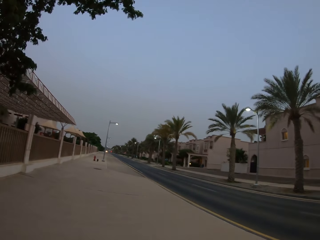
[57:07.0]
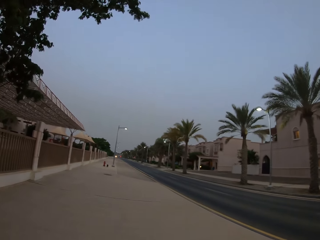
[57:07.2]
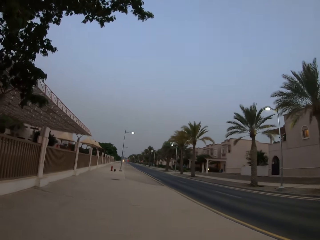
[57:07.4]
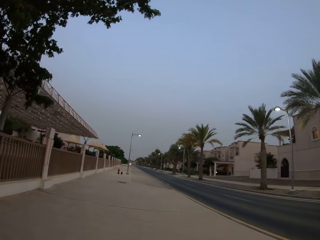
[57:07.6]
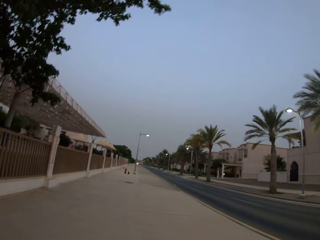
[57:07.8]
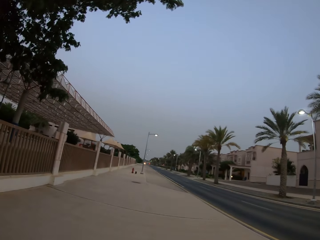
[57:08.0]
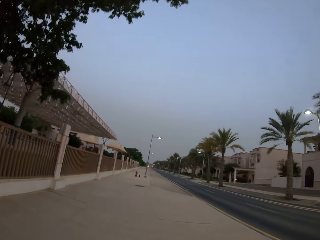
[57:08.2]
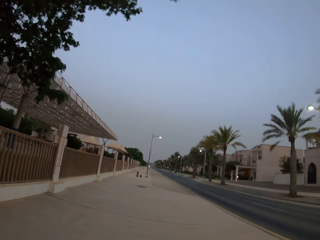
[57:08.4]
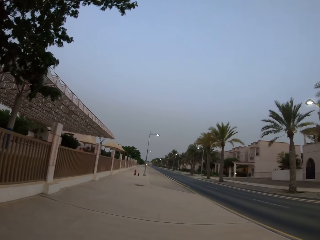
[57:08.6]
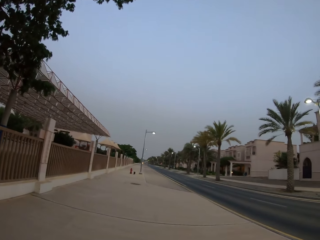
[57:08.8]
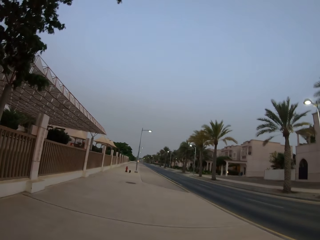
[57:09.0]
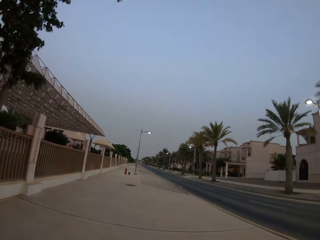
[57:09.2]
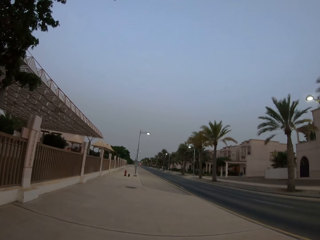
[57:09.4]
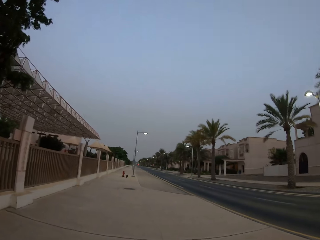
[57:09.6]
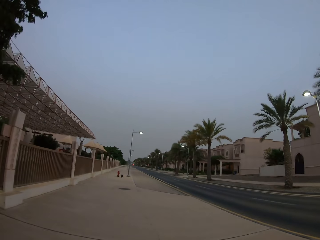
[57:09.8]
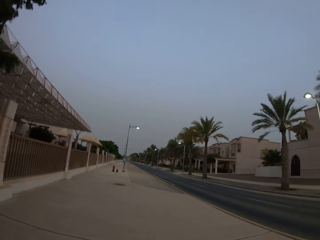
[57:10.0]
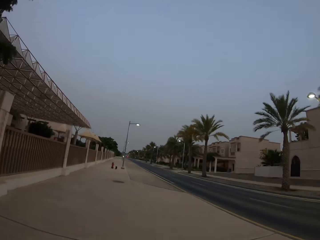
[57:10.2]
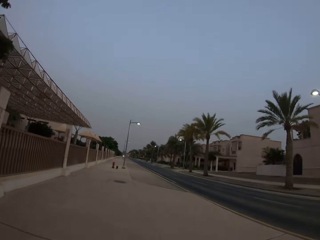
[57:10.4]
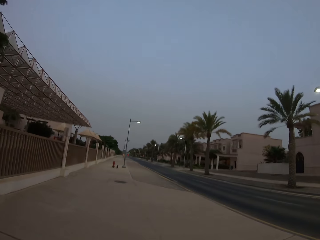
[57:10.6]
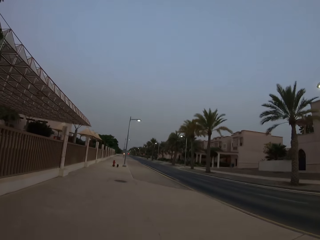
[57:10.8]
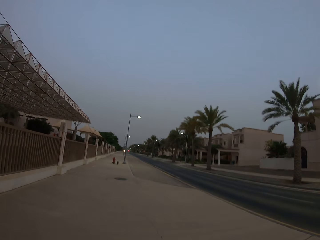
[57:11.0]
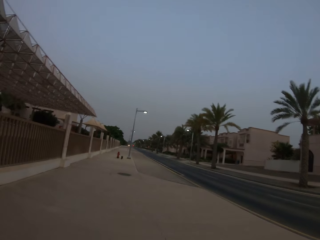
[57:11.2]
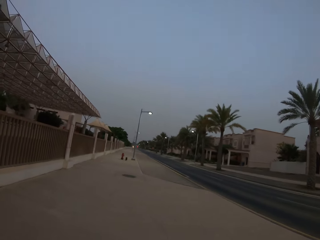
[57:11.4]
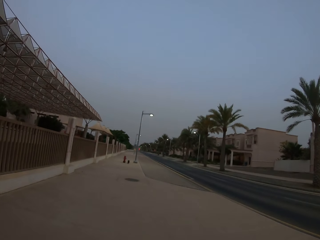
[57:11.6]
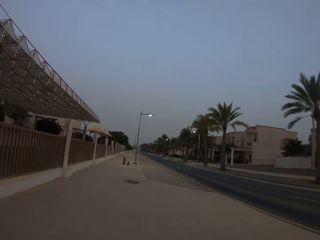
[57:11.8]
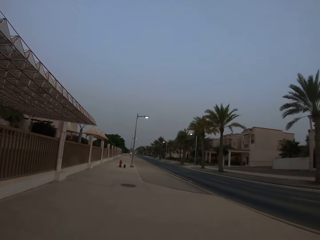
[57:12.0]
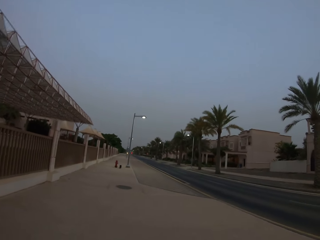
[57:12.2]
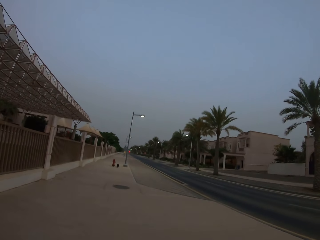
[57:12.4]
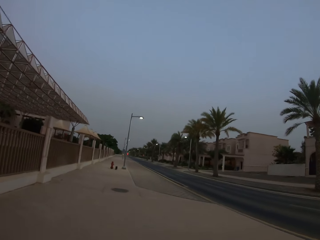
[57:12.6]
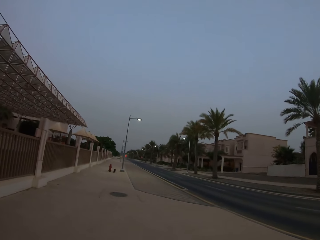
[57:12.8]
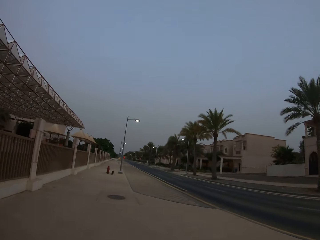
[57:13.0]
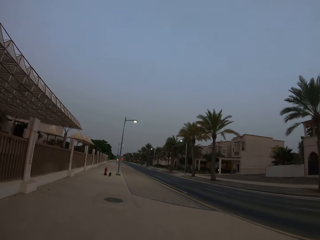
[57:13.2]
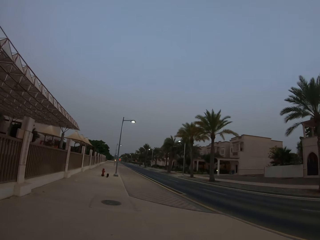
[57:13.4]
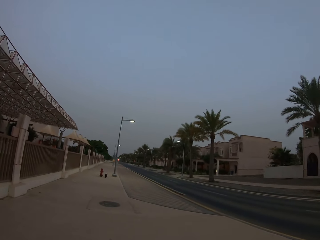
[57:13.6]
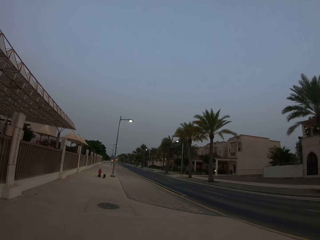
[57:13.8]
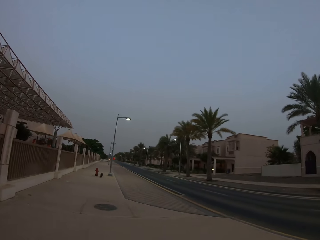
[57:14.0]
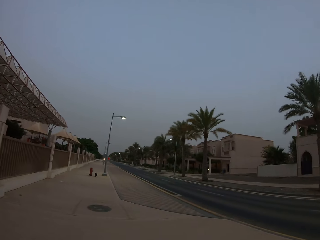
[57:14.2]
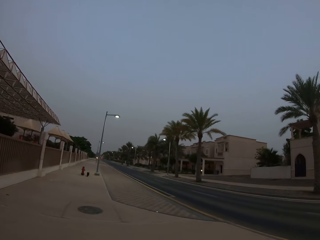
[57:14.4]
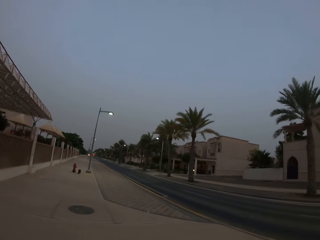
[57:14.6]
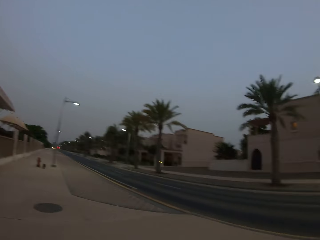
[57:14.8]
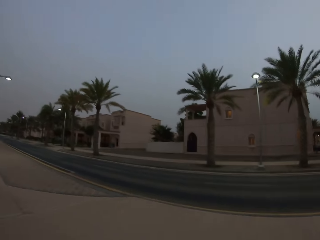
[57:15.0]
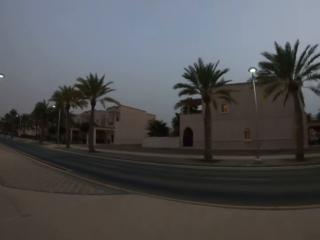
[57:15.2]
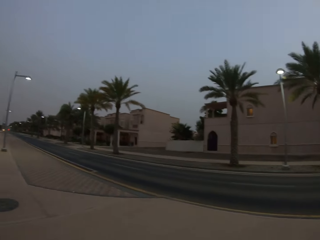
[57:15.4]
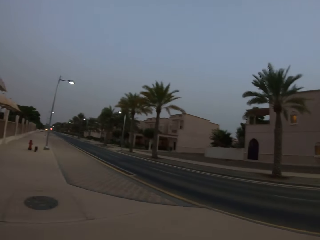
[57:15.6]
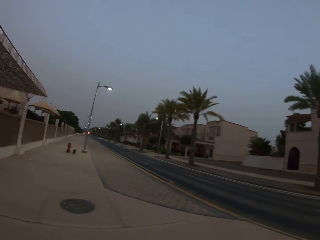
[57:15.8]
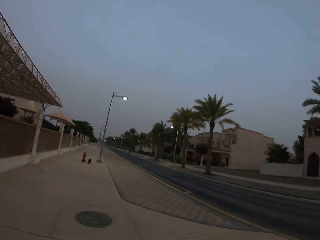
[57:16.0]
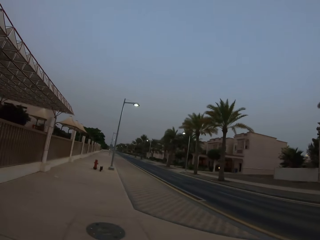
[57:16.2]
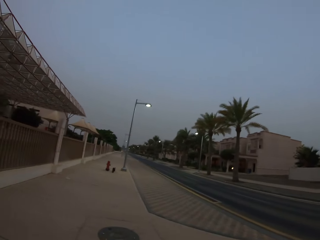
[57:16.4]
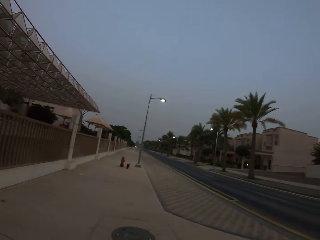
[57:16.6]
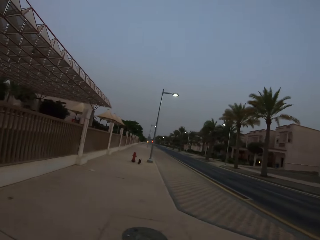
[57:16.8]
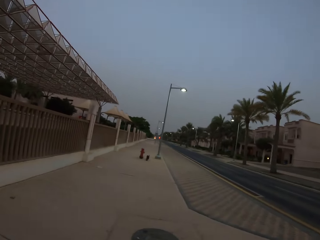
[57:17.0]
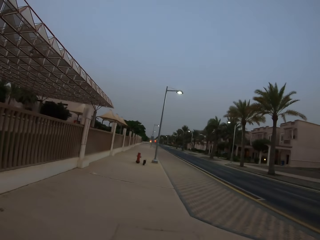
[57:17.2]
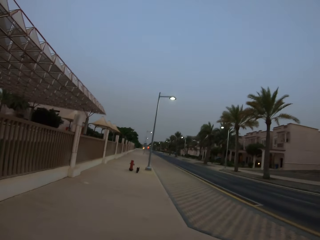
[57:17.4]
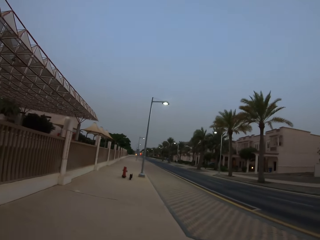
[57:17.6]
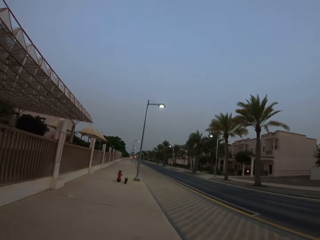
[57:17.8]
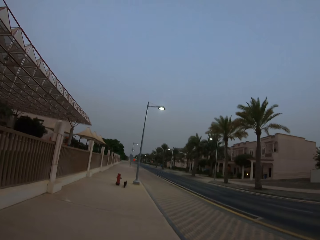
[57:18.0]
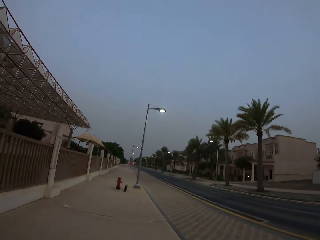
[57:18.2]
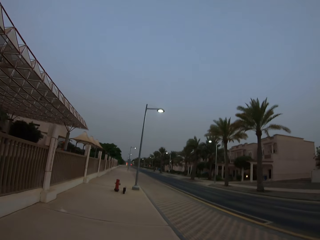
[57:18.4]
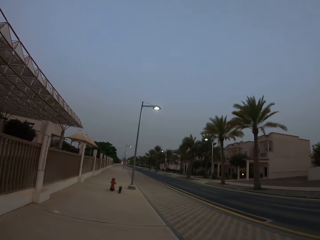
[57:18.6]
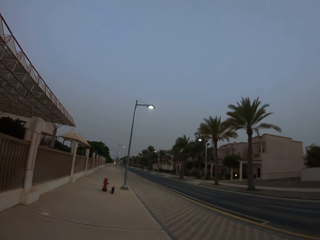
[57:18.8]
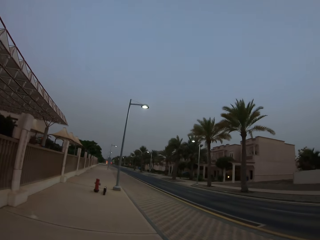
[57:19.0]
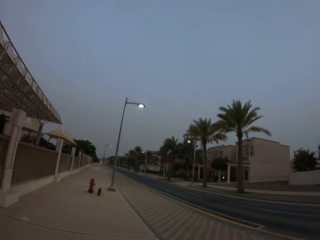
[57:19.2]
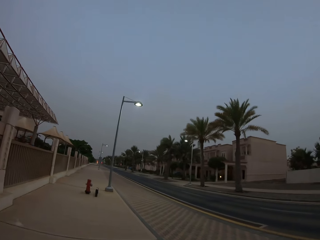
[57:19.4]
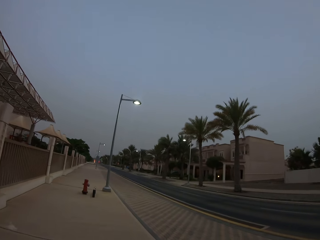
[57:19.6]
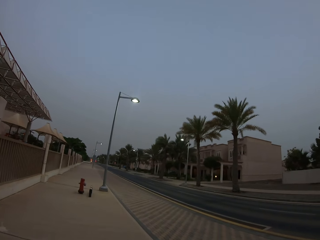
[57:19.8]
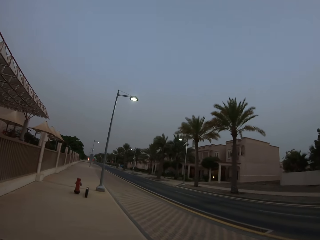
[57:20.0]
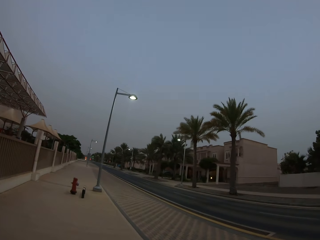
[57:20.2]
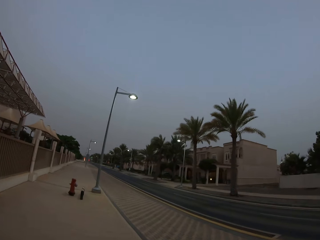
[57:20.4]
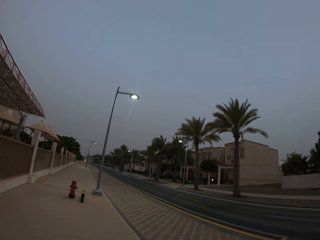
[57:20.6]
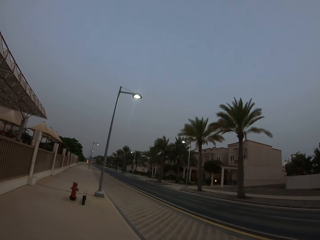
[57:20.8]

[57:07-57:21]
The camera wearer looks around and walks around.

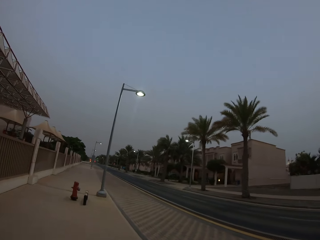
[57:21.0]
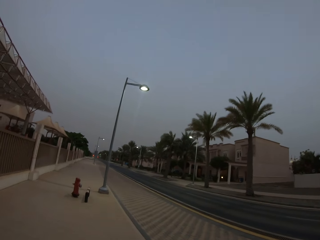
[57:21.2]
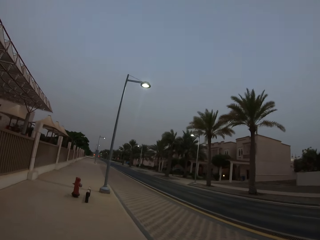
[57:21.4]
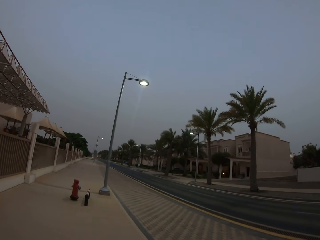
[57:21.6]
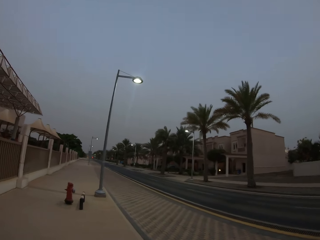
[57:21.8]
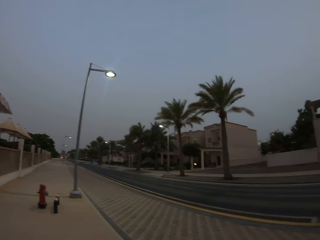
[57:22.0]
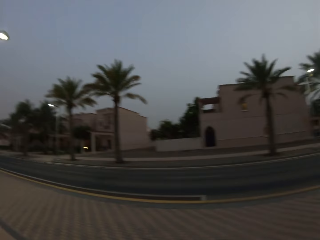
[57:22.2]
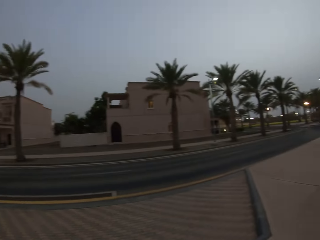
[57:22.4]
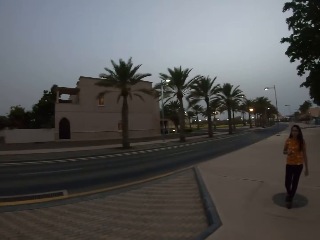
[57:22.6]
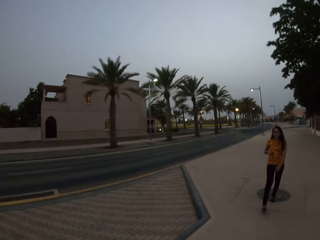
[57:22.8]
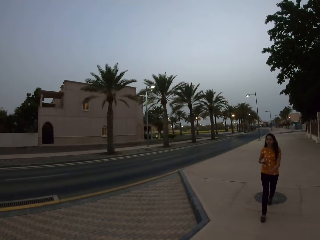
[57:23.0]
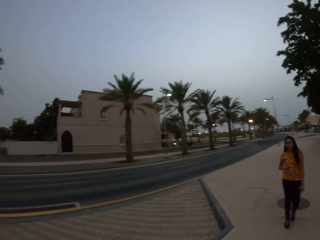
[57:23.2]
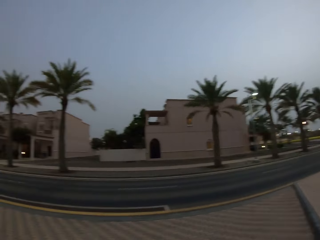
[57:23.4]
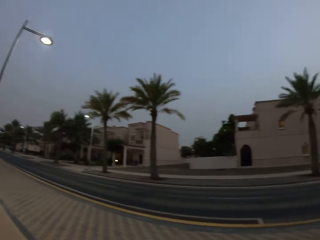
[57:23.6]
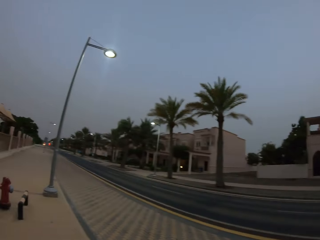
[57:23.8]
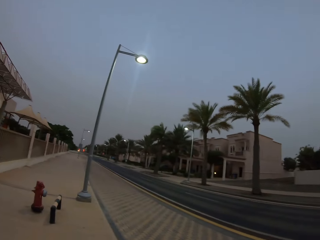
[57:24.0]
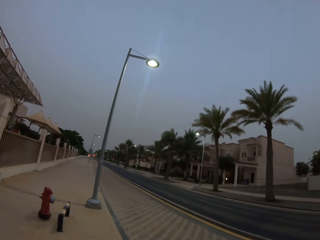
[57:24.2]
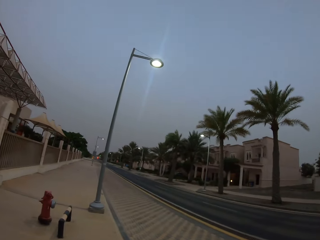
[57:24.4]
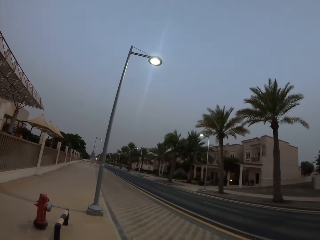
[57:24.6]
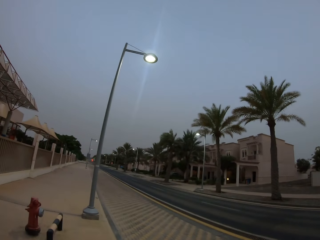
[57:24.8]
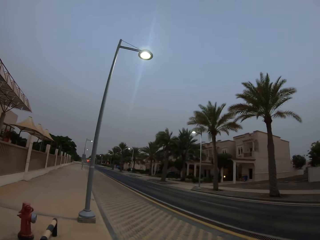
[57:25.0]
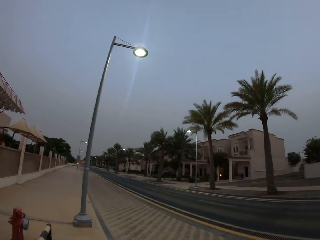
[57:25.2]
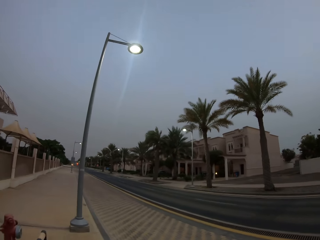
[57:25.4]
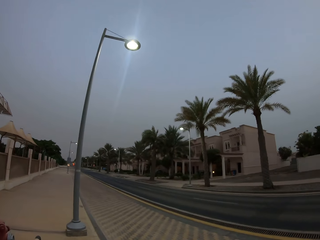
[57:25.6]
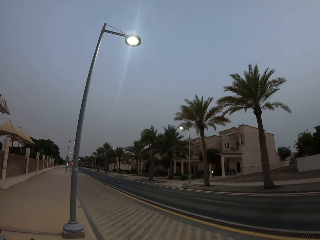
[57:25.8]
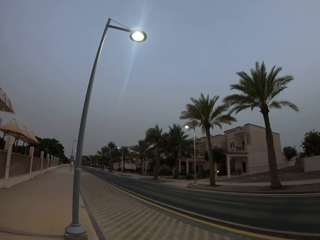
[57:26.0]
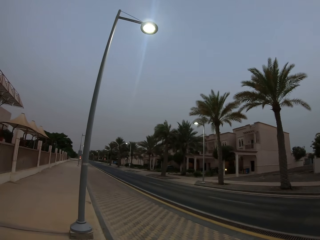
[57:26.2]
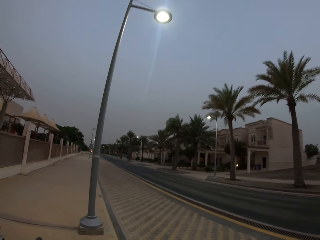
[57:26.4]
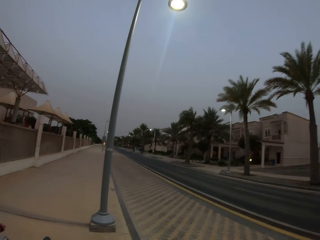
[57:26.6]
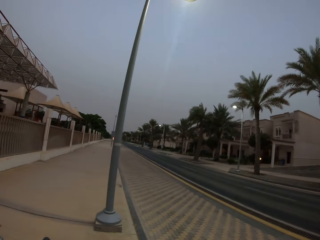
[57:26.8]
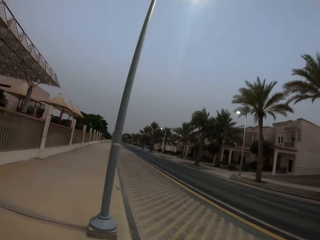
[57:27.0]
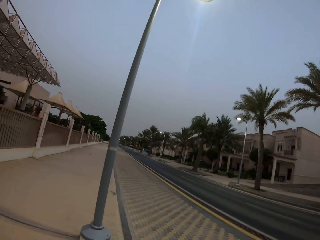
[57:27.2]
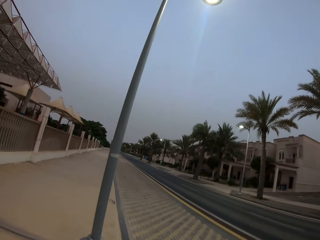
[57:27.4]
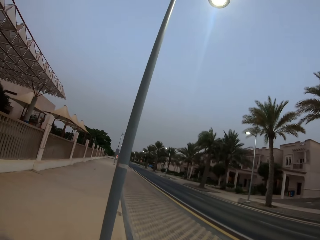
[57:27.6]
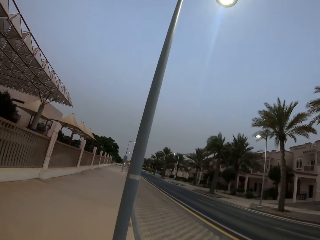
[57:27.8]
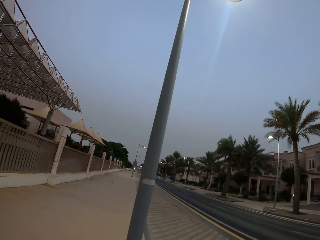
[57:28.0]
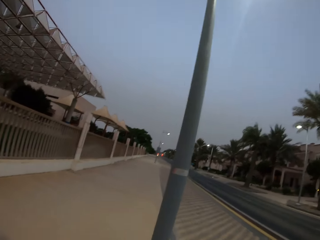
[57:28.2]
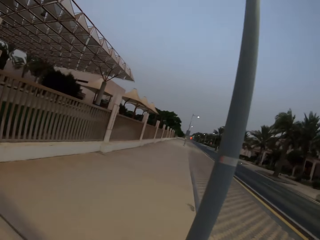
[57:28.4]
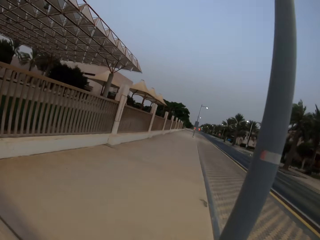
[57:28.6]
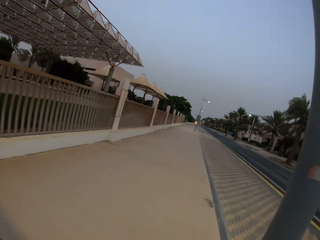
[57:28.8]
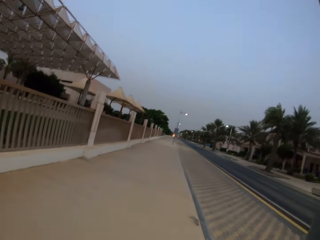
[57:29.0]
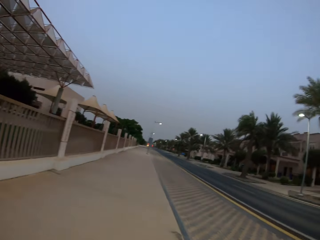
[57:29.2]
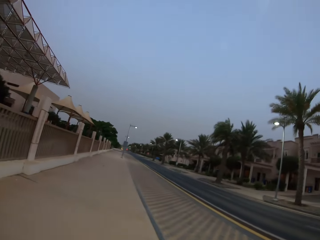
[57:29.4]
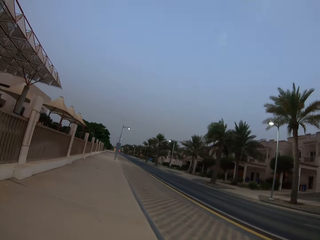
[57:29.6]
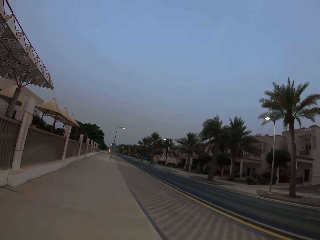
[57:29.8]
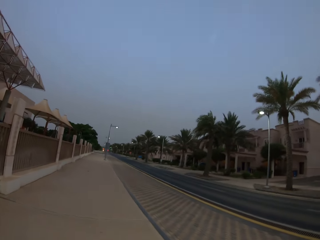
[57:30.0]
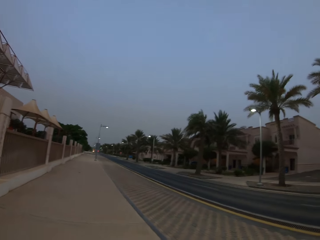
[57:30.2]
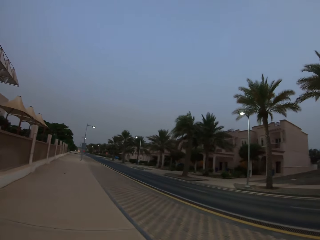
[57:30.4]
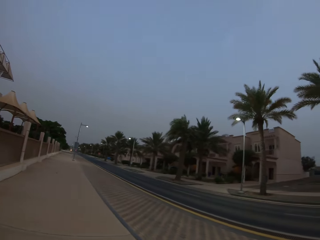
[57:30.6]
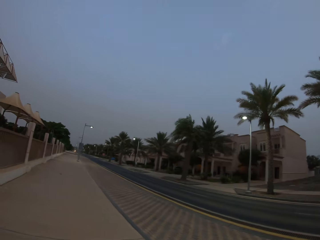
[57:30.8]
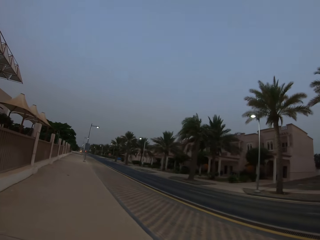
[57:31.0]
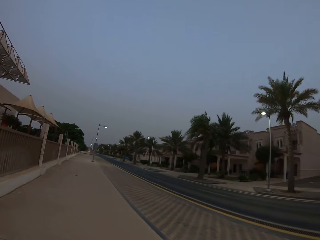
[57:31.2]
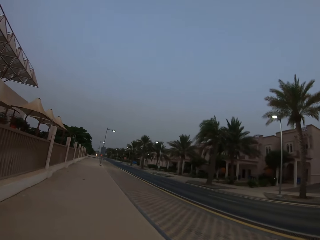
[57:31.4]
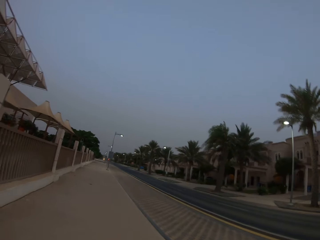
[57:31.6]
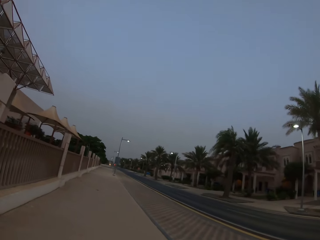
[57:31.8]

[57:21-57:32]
A woman walks. The camera wearer looks behind. They walk. They look forward. They walk around.
